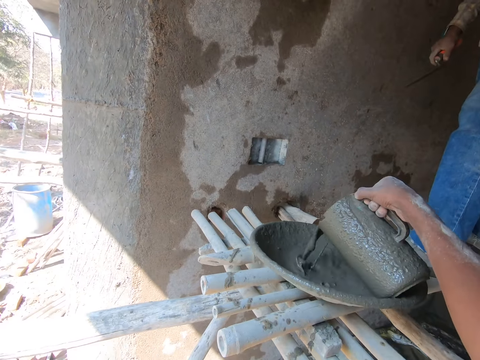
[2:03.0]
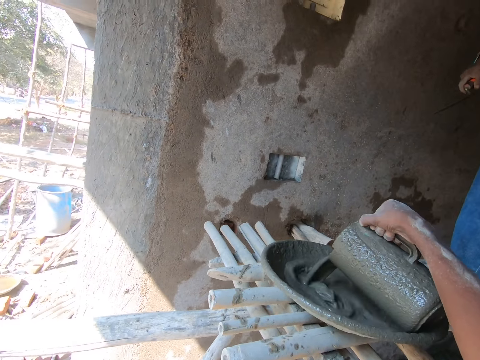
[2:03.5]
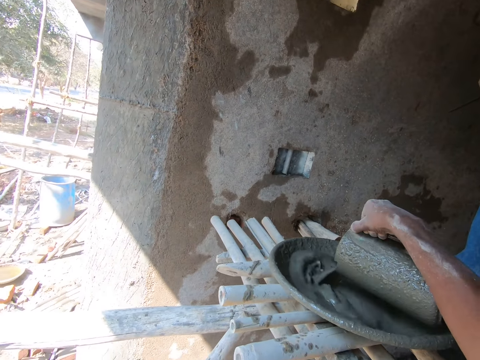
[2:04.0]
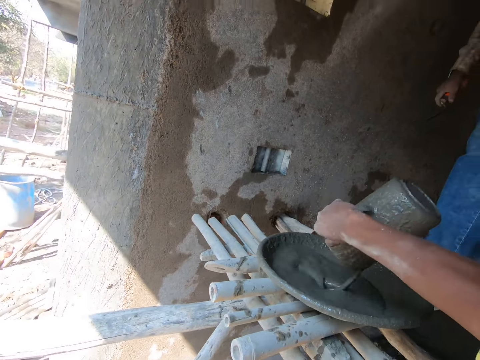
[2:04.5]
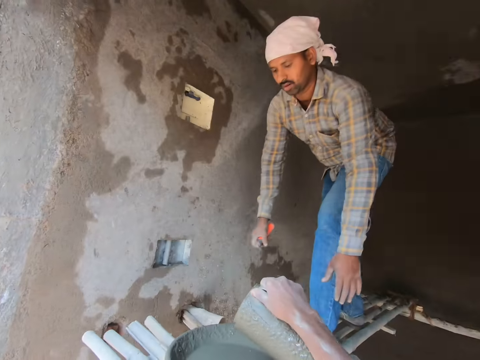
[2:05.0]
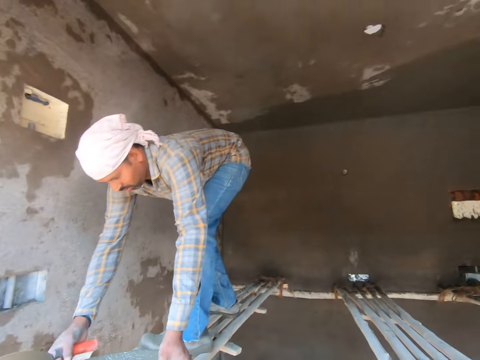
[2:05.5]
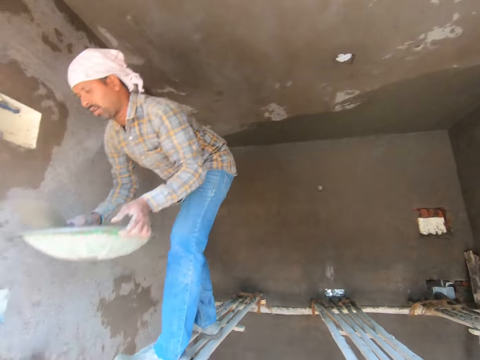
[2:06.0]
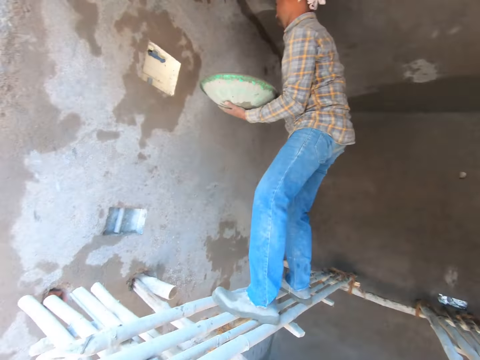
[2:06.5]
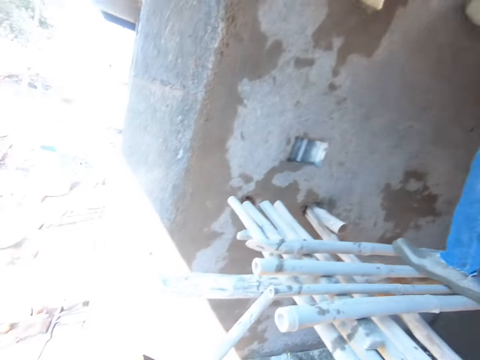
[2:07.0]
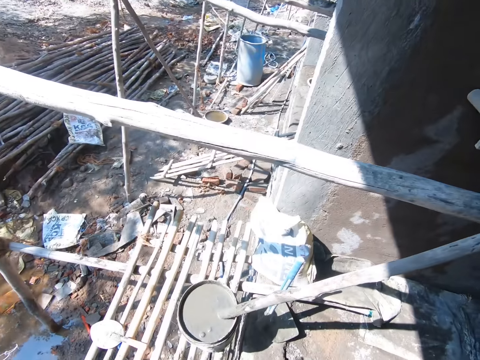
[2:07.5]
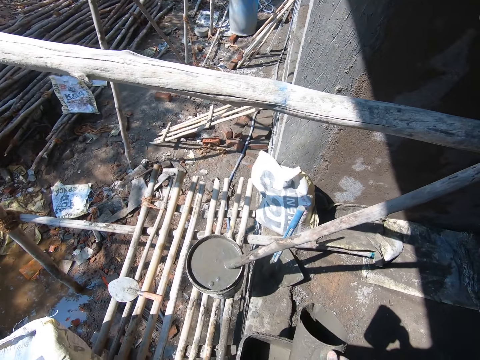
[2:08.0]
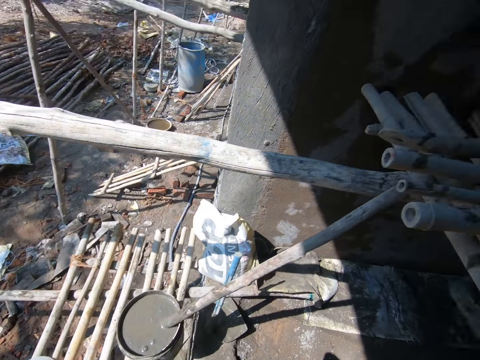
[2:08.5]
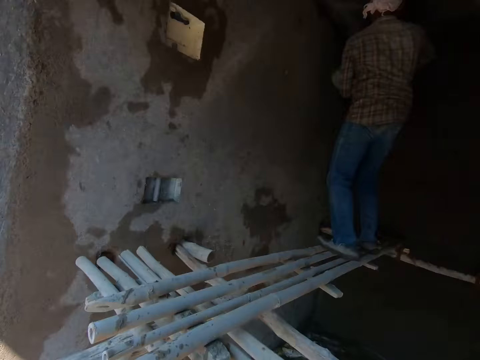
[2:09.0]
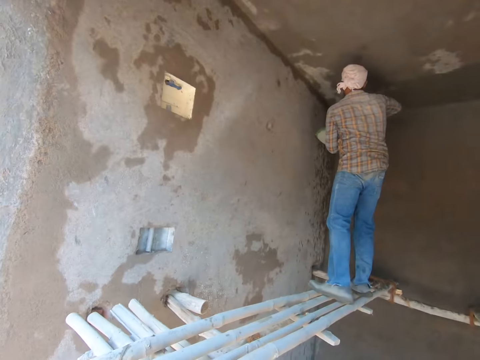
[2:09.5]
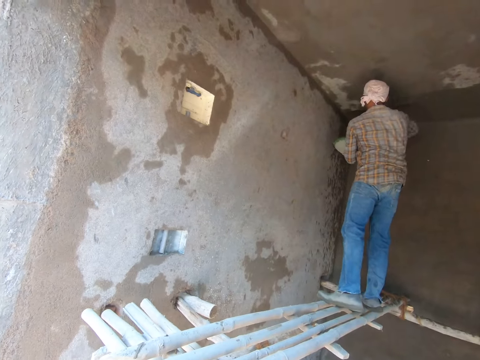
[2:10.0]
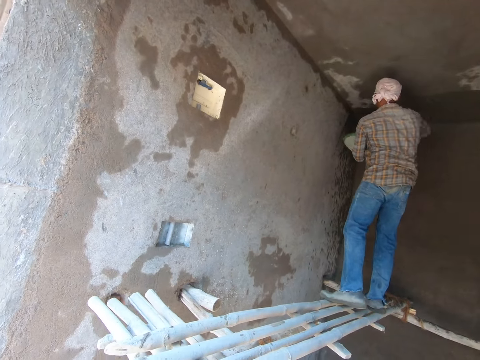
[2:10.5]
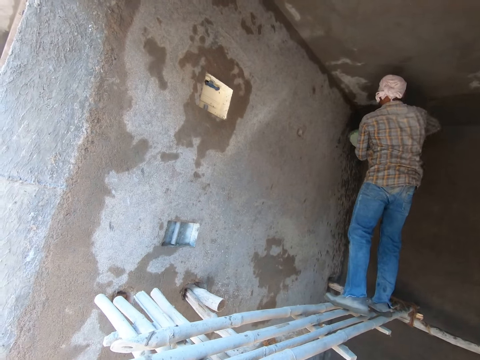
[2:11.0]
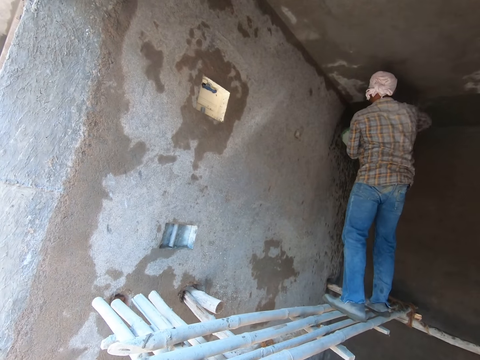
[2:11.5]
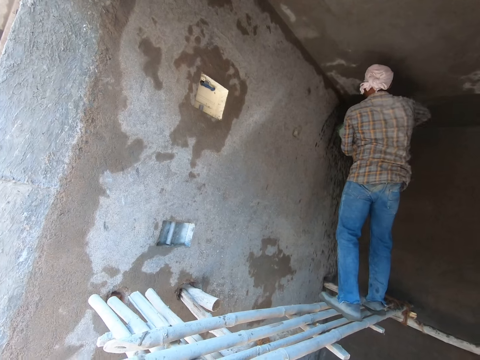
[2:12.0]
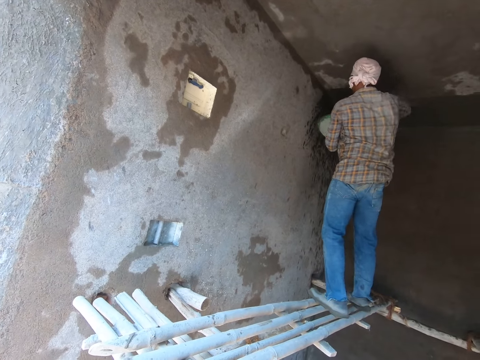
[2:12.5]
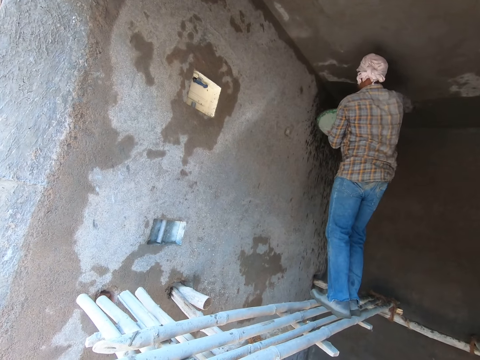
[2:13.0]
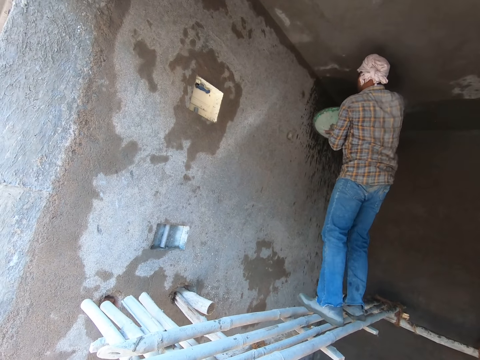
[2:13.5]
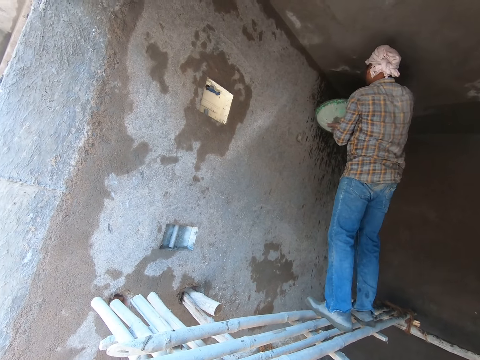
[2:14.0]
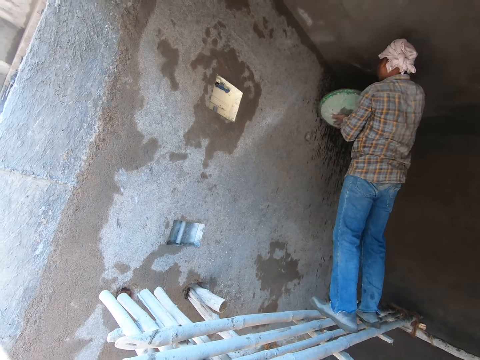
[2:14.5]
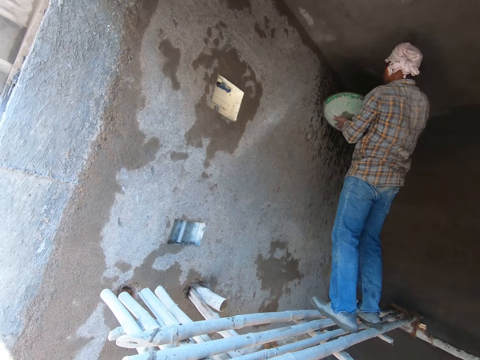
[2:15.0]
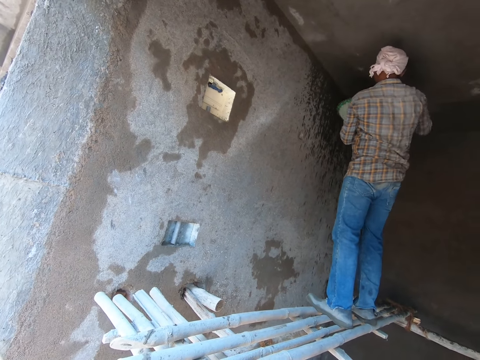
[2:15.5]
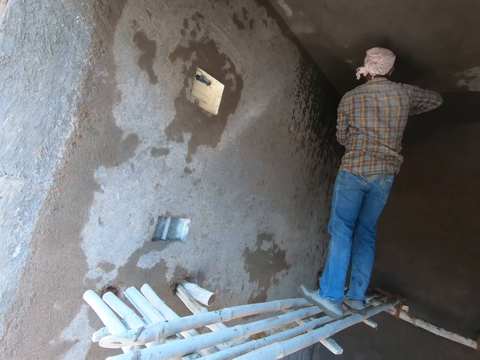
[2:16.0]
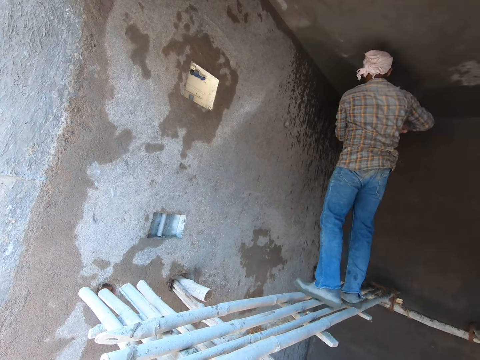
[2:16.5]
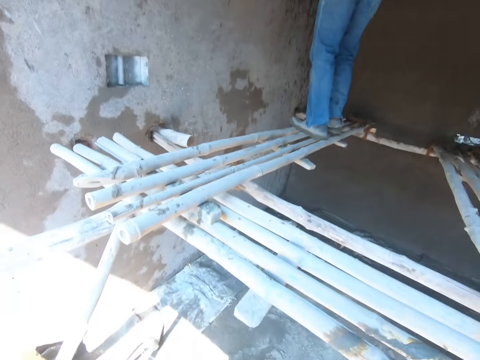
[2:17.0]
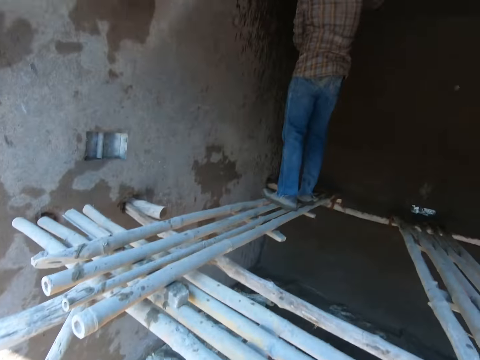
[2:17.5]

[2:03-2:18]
A person picks up the basin. The person plasters the roof. The camera wearer faces inside a room.

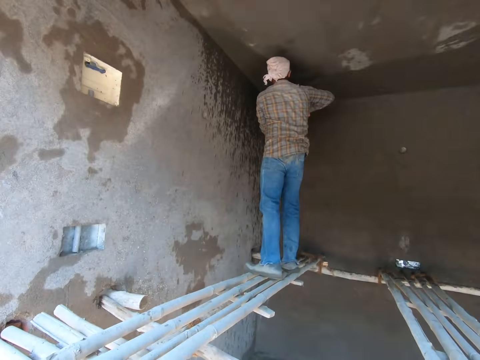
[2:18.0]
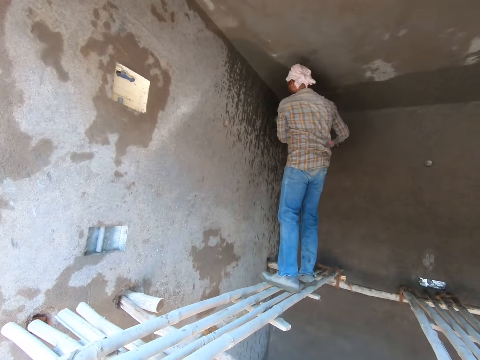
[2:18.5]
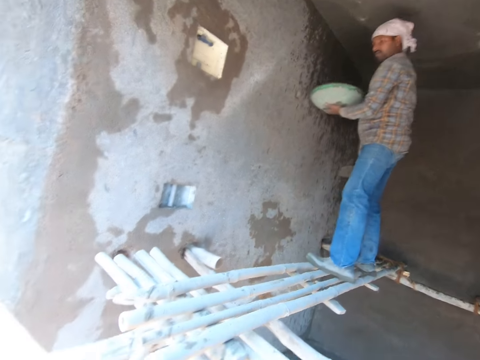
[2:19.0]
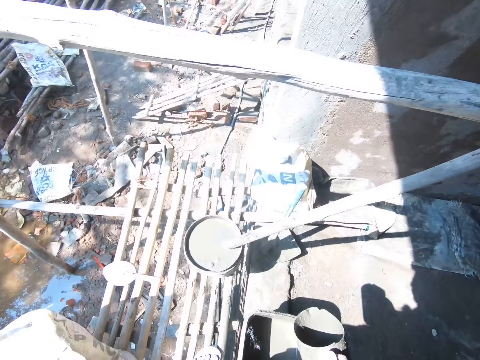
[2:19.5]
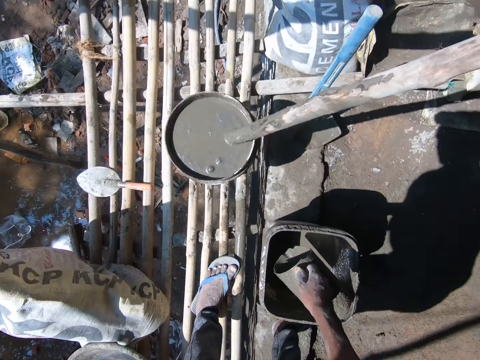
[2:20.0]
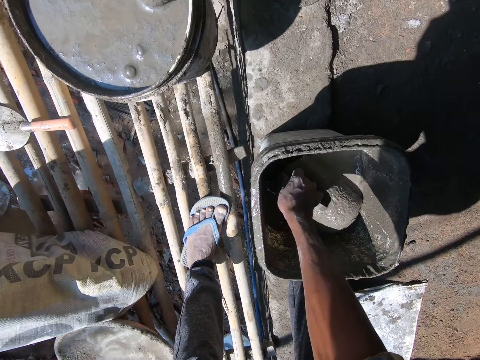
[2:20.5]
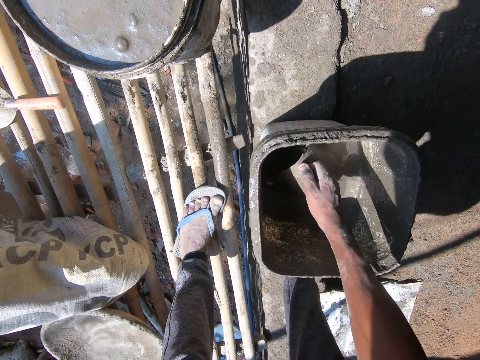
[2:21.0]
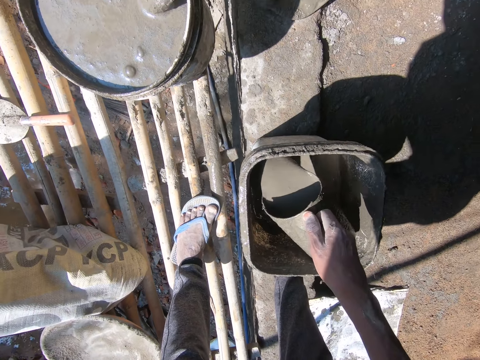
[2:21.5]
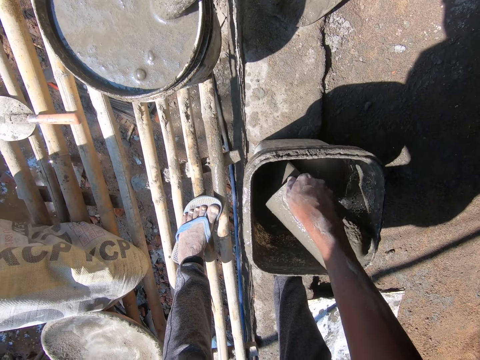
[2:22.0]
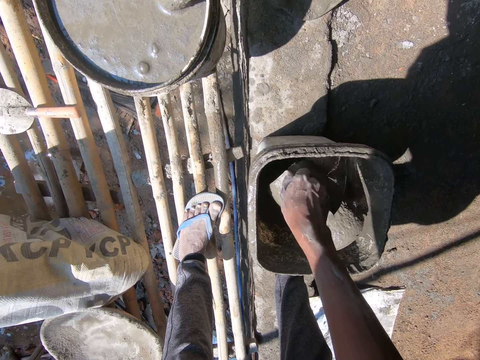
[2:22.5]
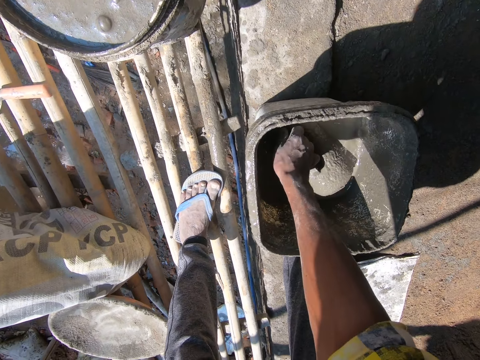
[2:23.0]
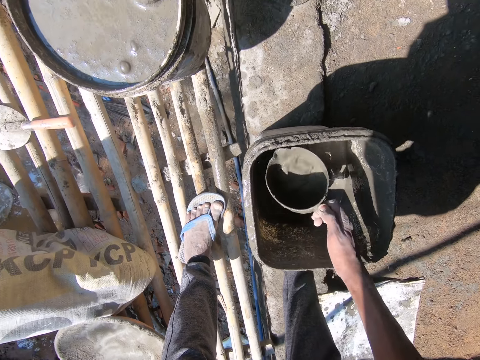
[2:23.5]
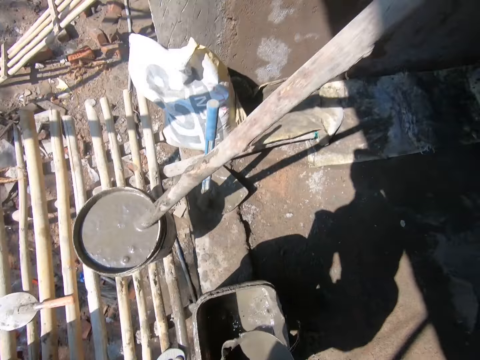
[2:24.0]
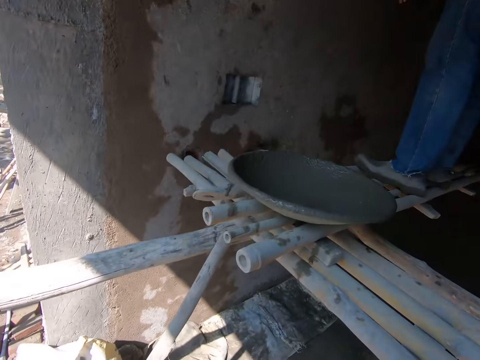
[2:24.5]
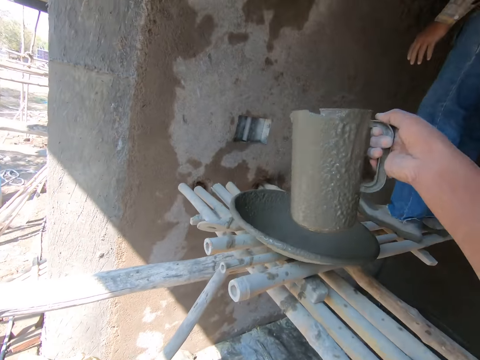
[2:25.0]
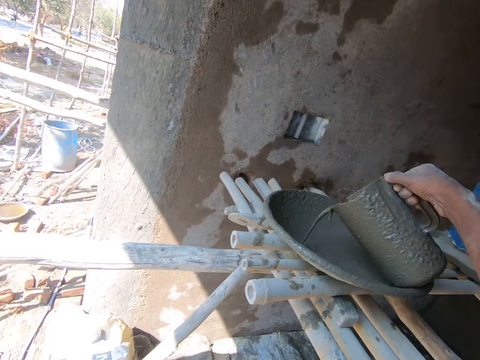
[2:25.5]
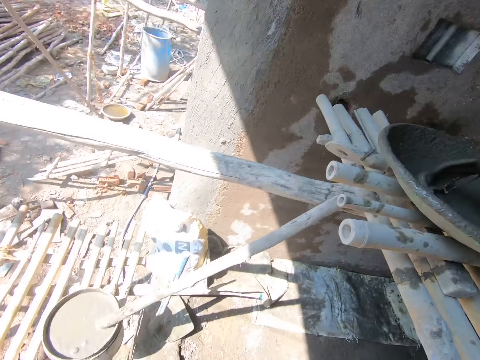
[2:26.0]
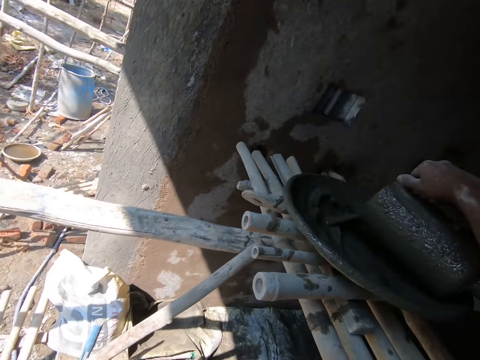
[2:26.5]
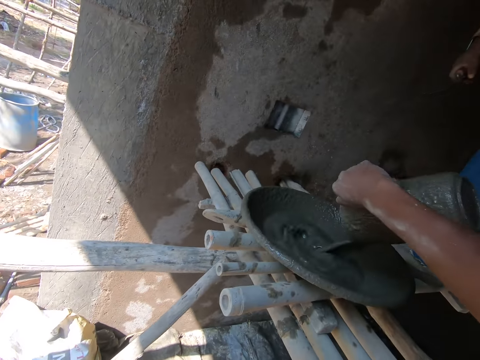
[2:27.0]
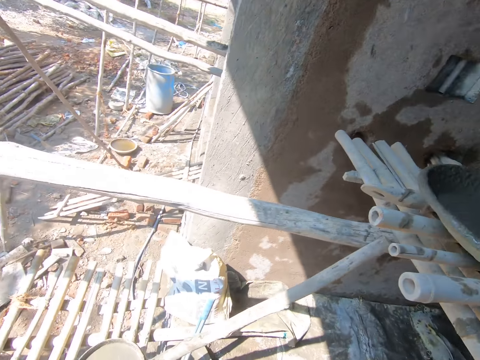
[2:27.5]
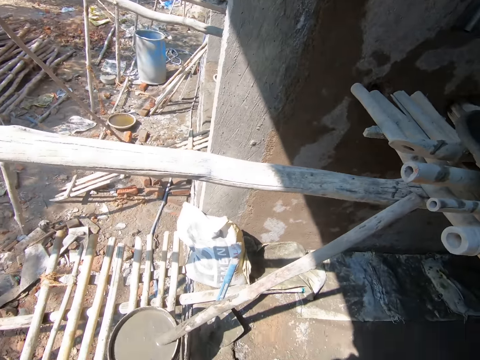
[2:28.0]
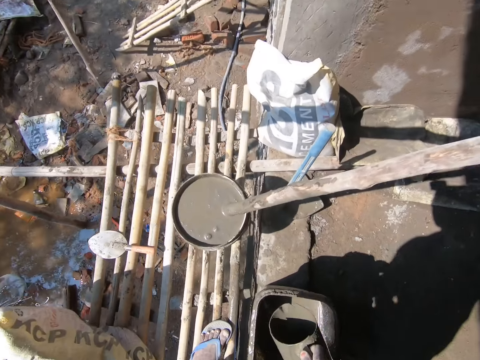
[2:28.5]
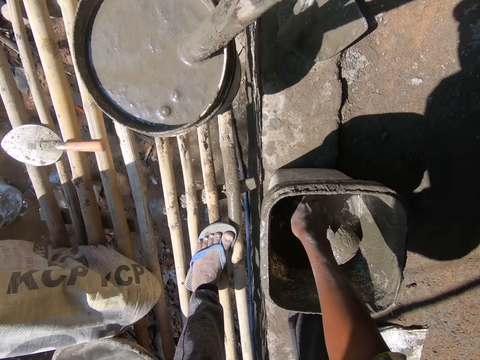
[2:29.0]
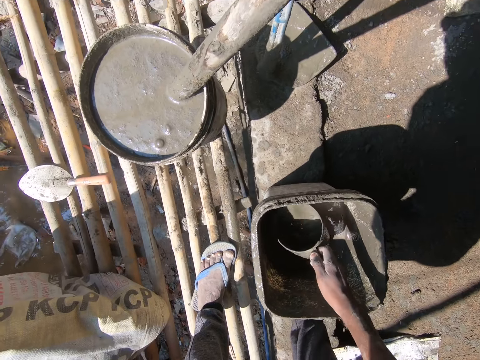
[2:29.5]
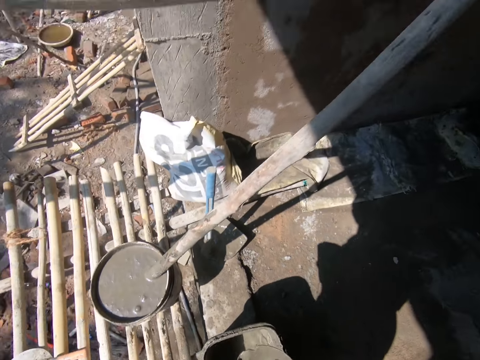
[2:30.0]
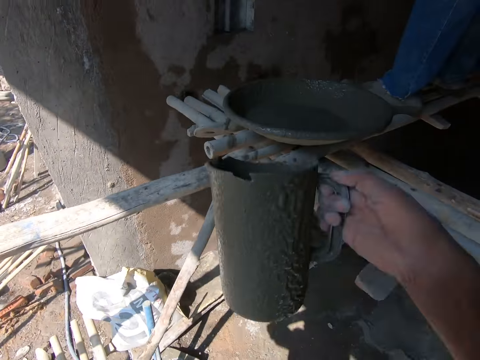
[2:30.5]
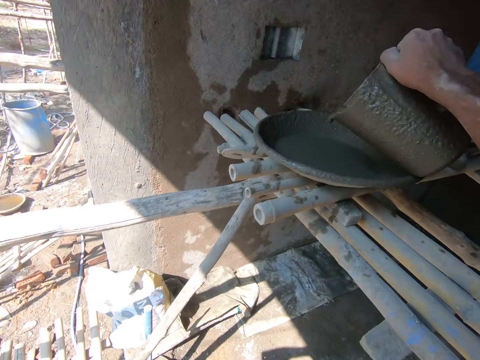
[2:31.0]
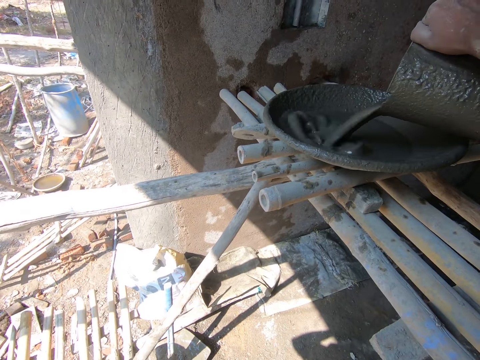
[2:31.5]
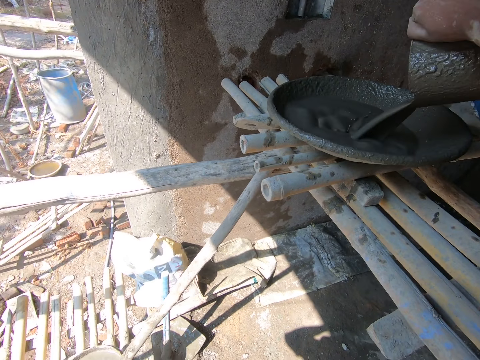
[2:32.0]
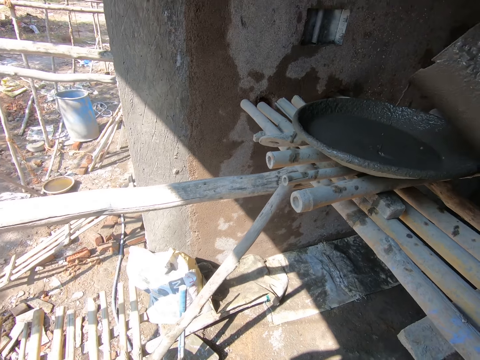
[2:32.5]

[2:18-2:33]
The camera wearer scoops diluted cement with a jug. They mix the sand. They fetch the sand. They pour the diluted cement in a tray. They scoop the diluted cement with the jug. They pour the diluted cement in the tray.
